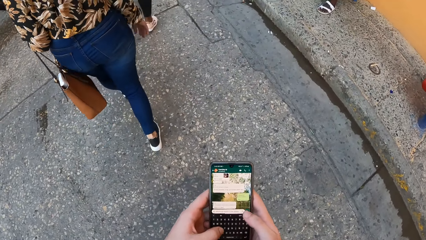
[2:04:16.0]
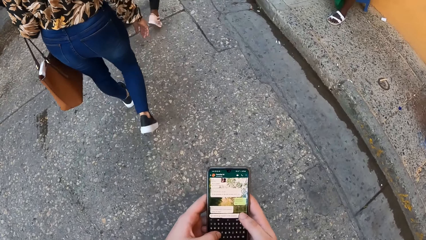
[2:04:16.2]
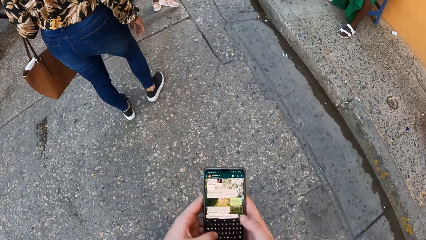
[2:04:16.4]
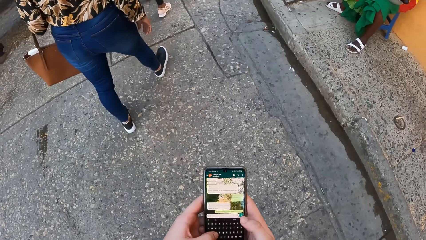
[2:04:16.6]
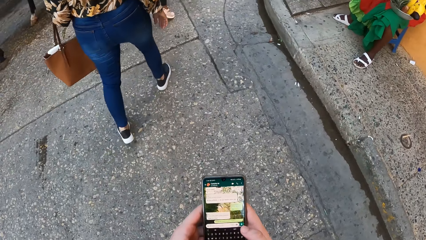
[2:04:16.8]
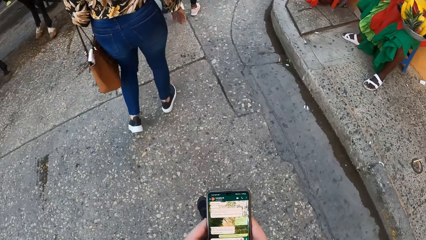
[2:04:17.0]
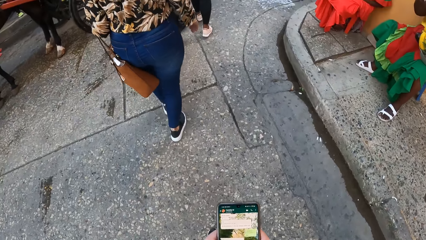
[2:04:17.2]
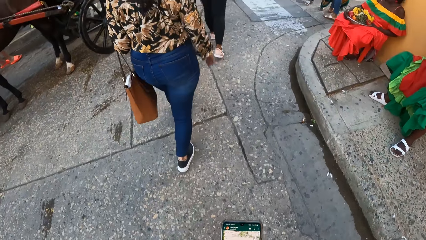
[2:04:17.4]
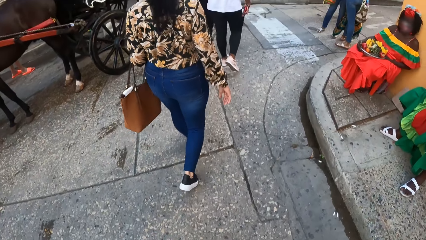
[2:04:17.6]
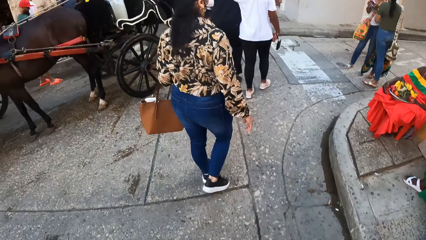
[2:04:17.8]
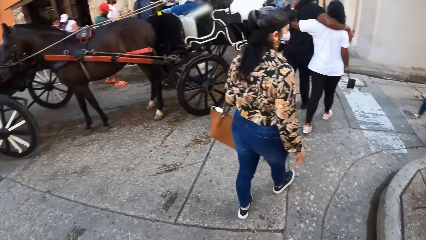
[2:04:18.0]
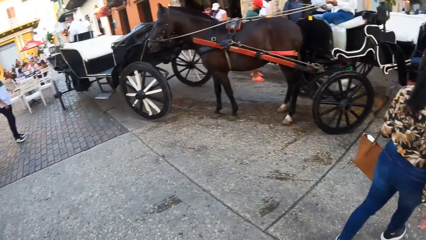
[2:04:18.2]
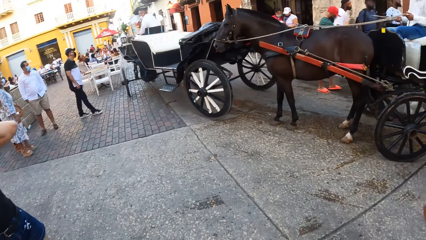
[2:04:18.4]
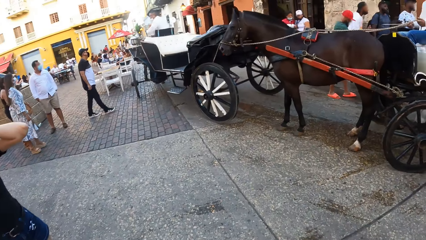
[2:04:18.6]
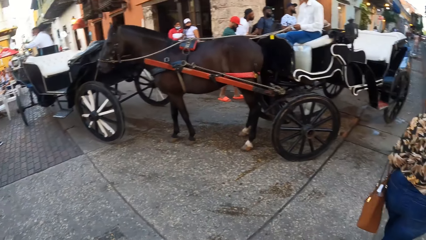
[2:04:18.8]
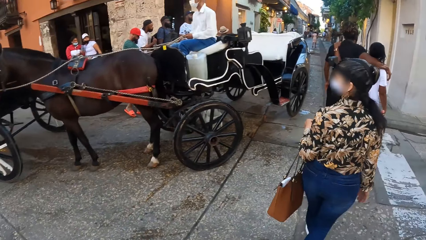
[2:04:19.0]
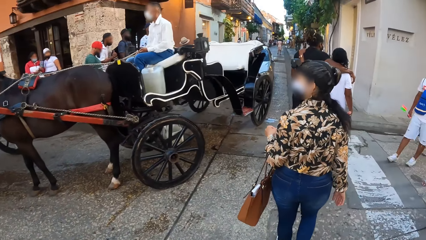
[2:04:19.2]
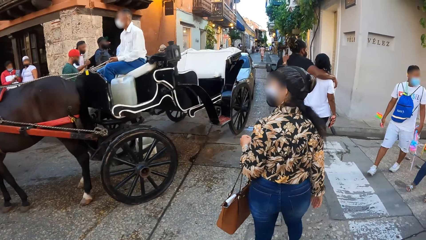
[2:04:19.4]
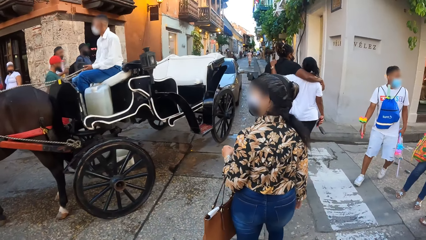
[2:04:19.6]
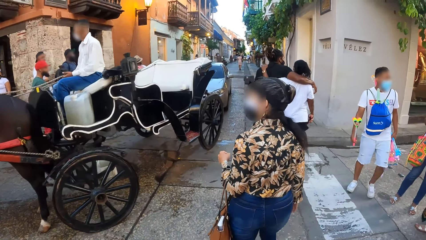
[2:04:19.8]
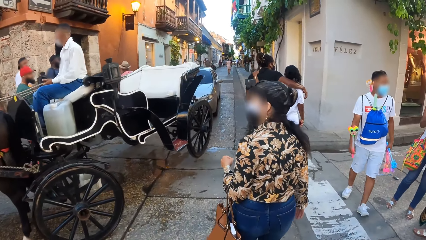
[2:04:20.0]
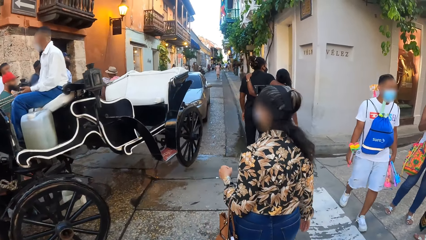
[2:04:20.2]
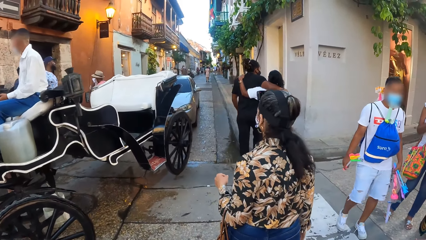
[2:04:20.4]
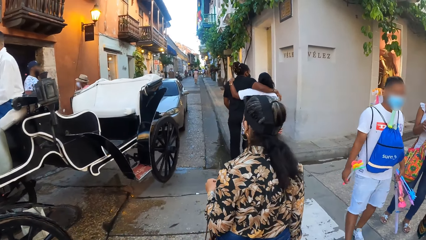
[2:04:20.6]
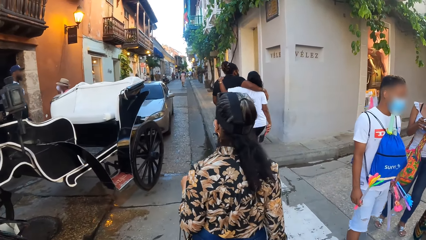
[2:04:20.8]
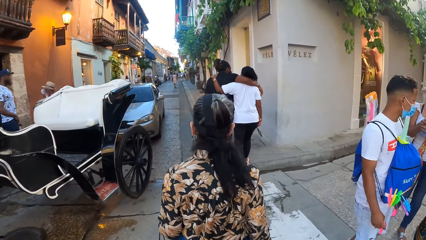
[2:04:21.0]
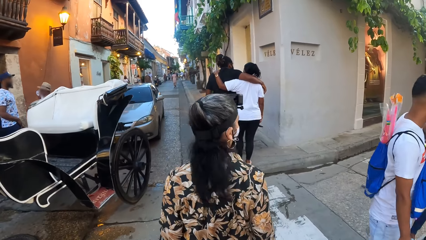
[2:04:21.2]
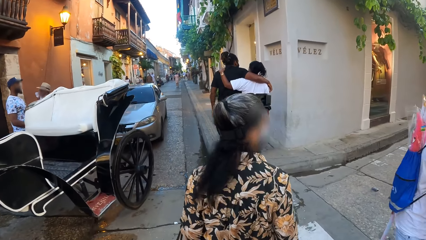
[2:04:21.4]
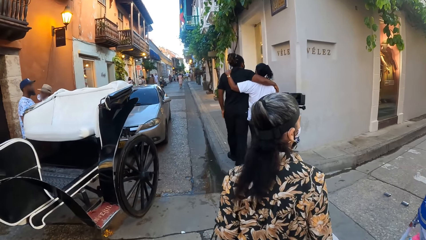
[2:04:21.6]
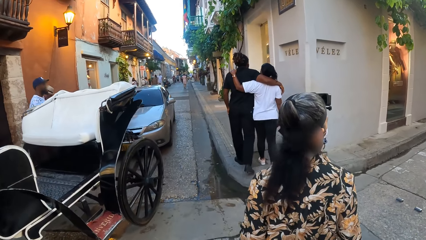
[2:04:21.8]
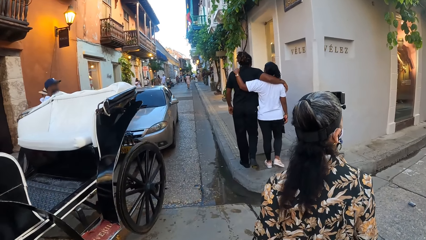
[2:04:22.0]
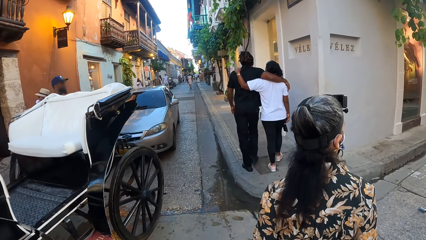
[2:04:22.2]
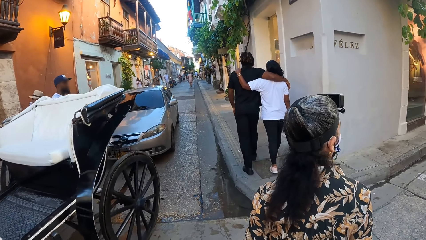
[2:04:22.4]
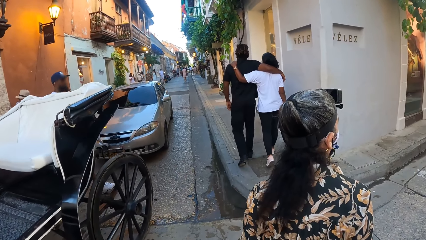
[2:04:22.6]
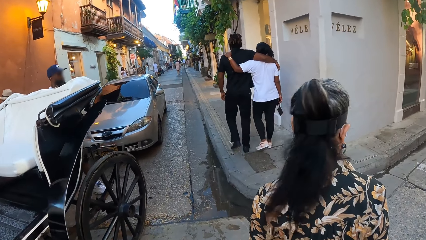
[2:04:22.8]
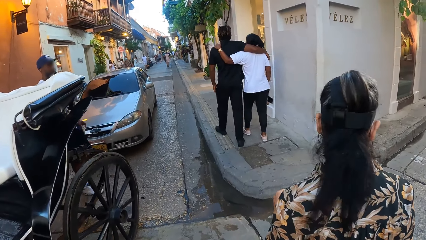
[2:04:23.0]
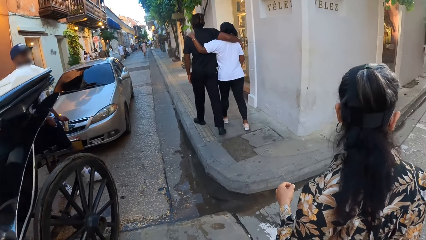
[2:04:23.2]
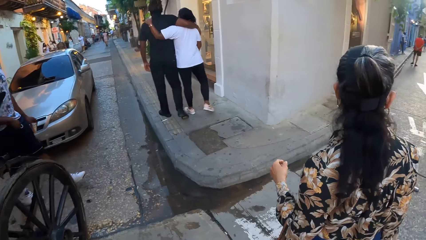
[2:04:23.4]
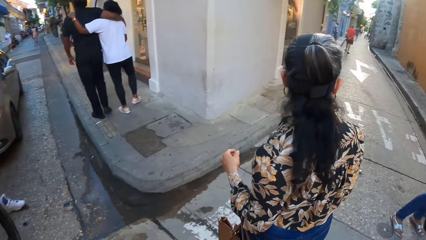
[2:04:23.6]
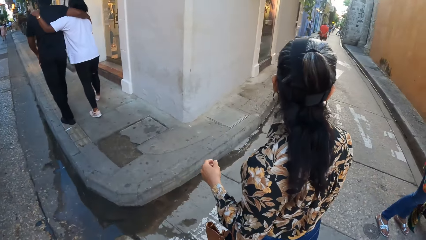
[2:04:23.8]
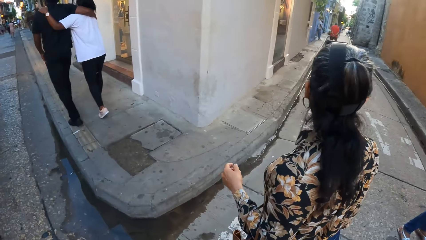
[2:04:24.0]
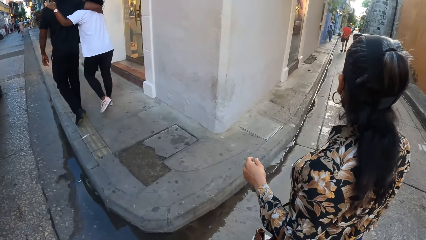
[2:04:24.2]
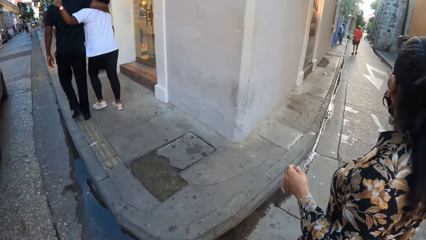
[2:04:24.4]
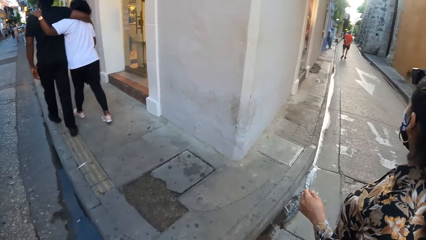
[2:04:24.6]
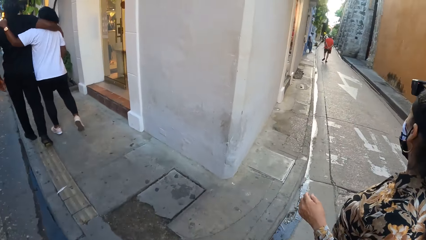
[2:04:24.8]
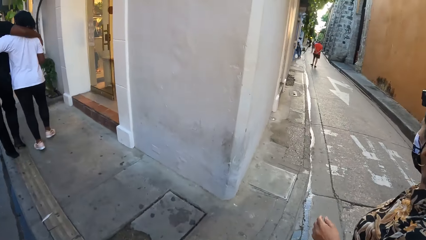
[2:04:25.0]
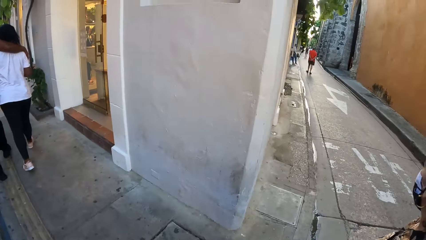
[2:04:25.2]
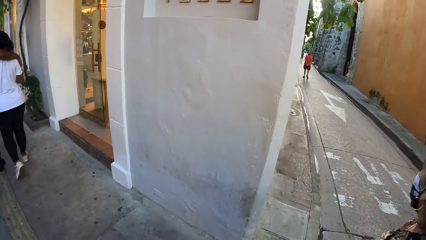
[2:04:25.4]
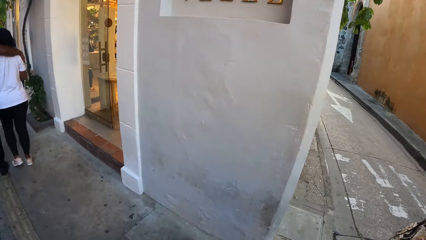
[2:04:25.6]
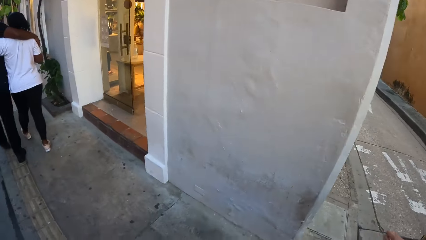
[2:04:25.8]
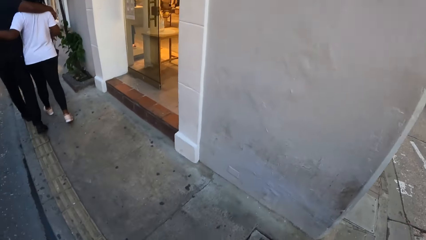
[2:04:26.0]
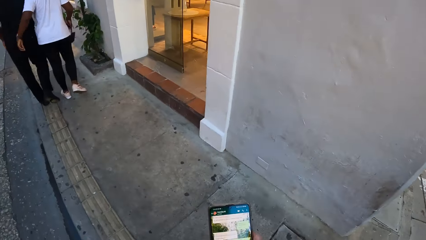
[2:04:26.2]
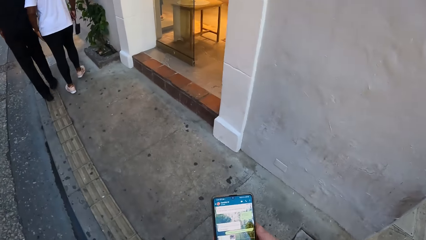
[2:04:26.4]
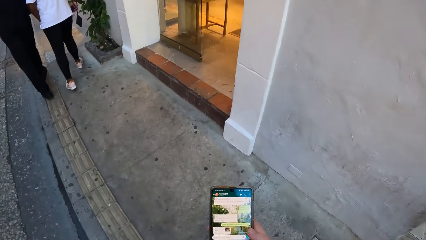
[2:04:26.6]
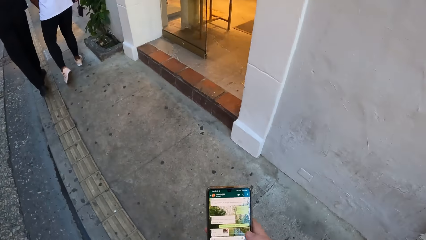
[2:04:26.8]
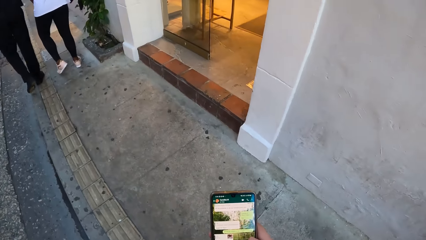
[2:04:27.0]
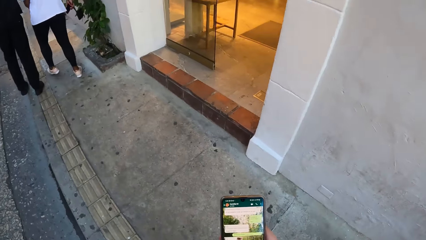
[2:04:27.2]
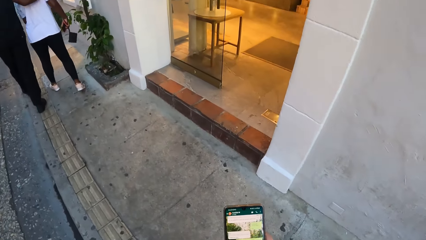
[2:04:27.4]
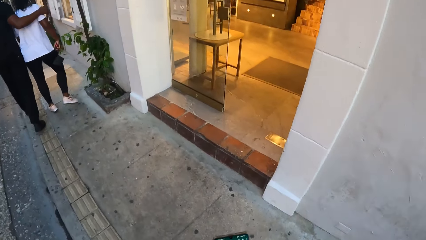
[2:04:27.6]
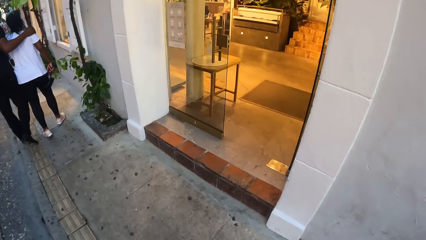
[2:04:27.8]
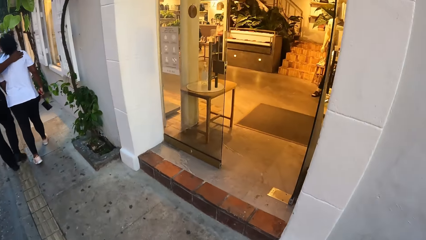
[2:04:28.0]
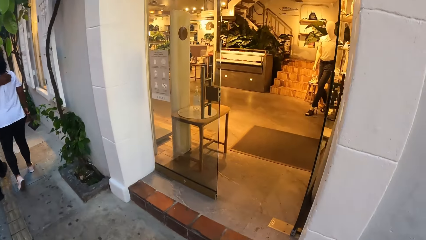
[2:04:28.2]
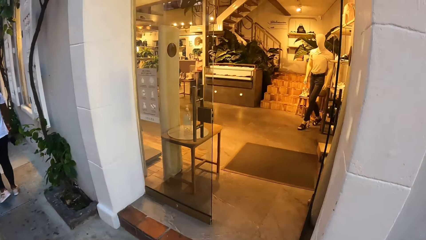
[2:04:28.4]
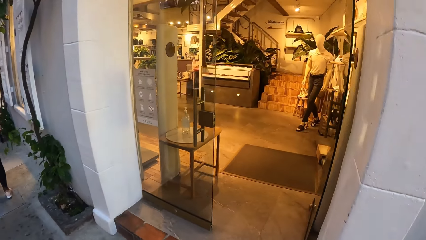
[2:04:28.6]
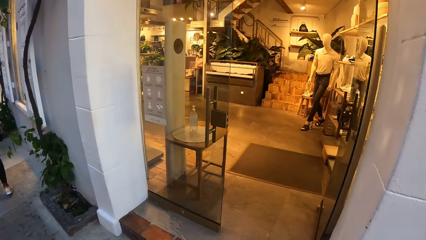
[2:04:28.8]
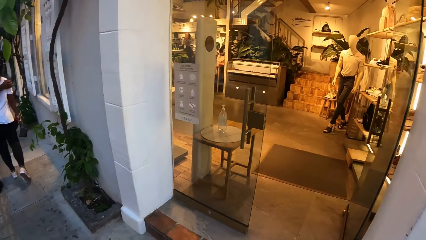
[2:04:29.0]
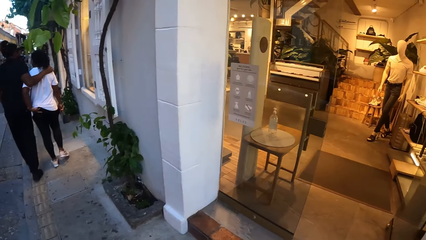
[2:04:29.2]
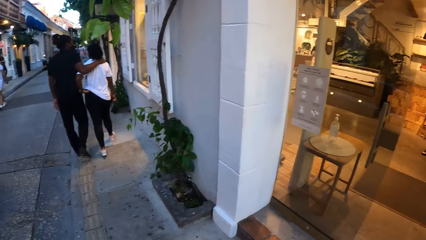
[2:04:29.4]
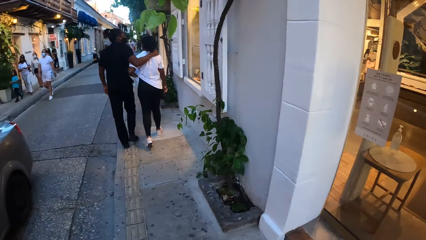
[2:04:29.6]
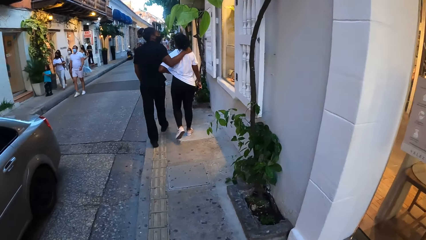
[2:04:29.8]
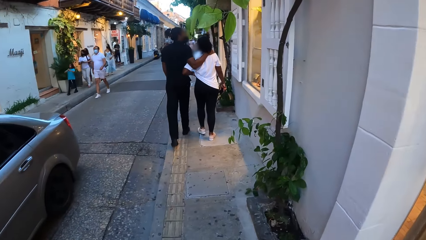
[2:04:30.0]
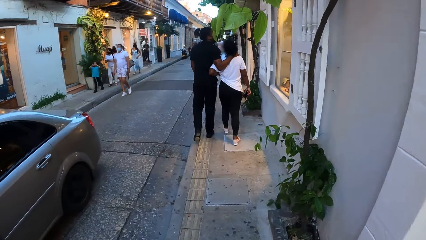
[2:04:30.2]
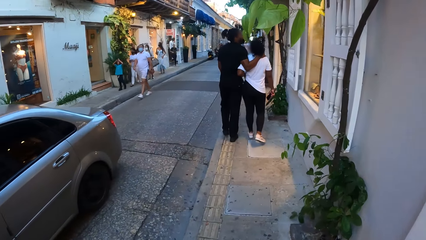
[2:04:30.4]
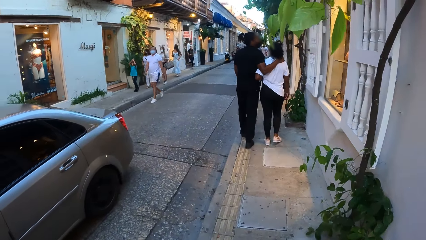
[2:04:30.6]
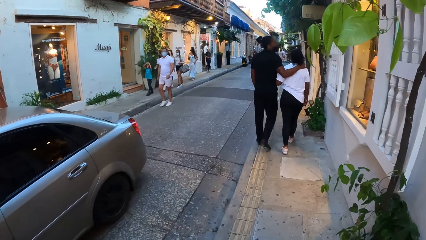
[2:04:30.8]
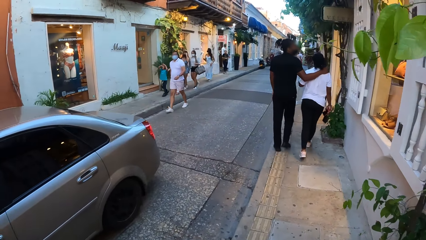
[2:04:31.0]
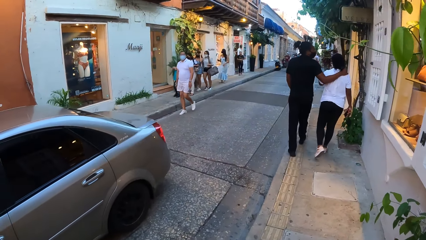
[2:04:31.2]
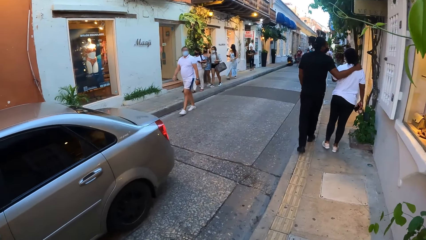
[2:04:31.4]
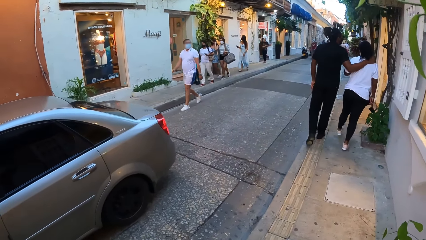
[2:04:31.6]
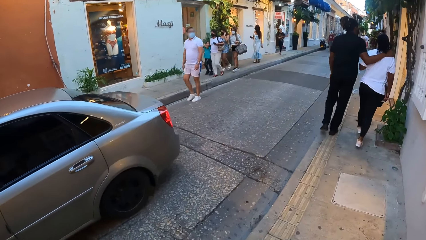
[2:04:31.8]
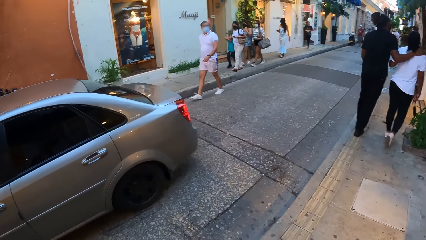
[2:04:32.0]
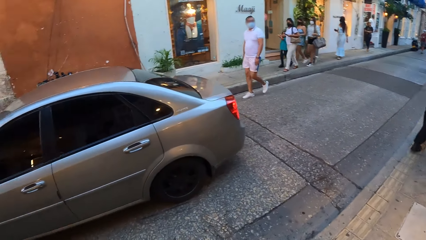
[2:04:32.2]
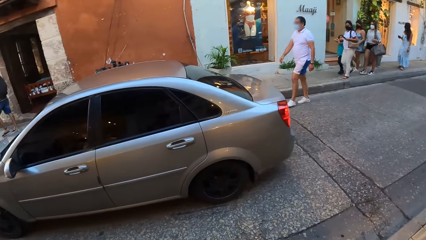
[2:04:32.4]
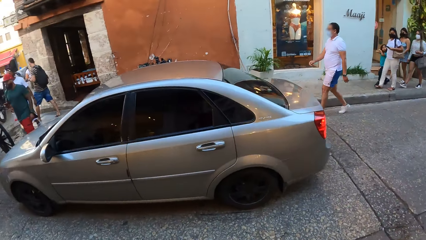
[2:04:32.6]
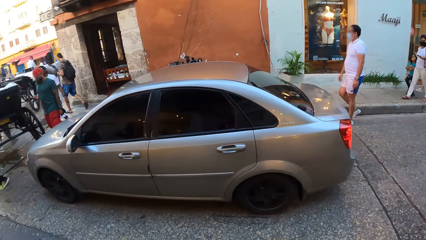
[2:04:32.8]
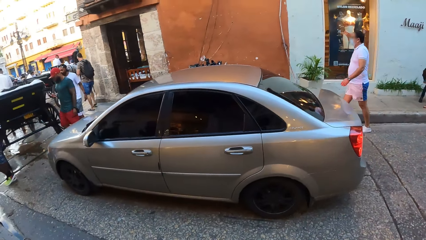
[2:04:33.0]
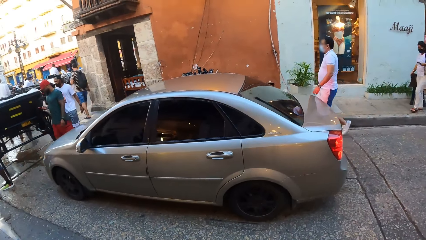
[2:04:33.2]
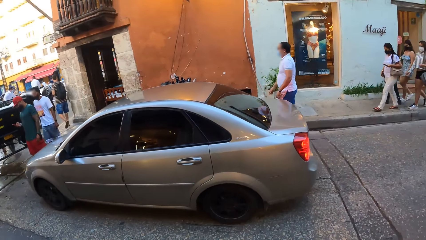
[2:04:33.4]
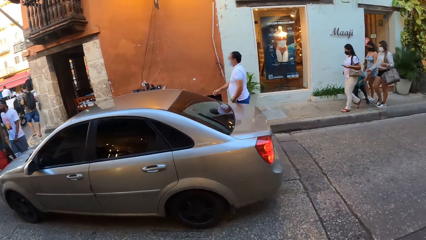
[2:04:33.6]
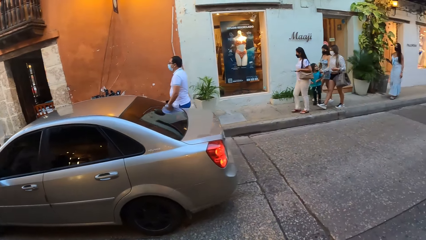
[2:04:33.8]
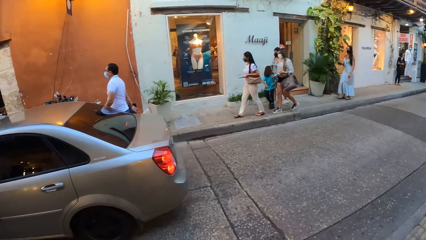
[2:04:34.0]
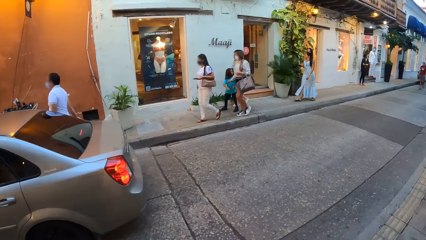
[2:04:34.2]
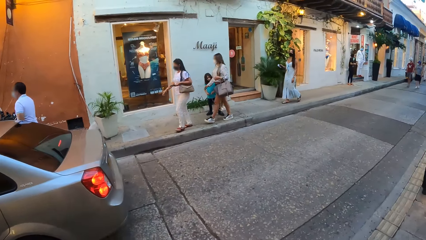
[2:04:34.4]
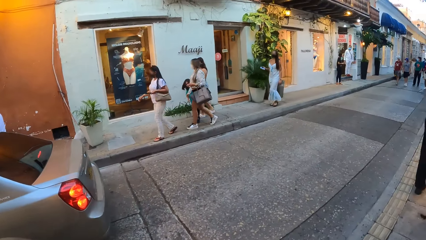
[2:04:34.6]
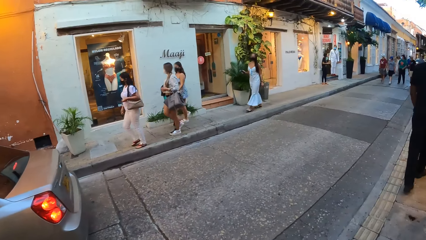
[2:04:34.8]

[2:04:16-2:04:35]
The camera wearer walks past a wagon on the road. They walk on the pavement.
